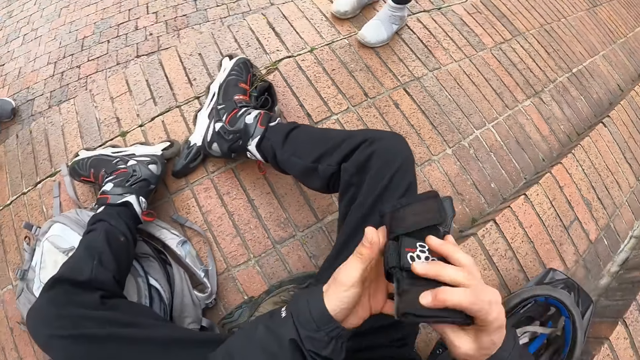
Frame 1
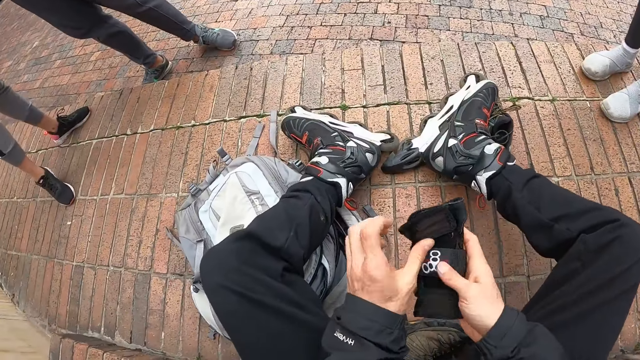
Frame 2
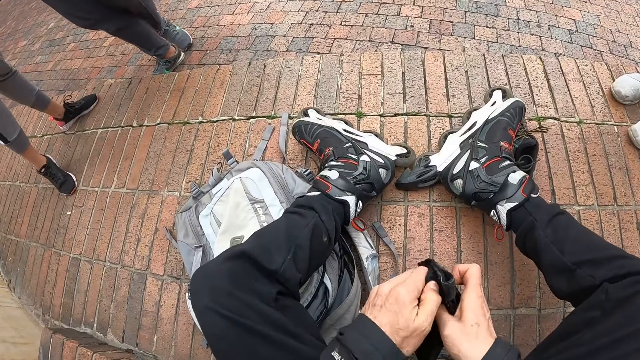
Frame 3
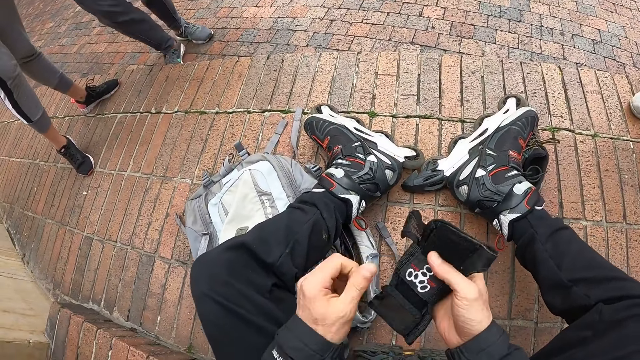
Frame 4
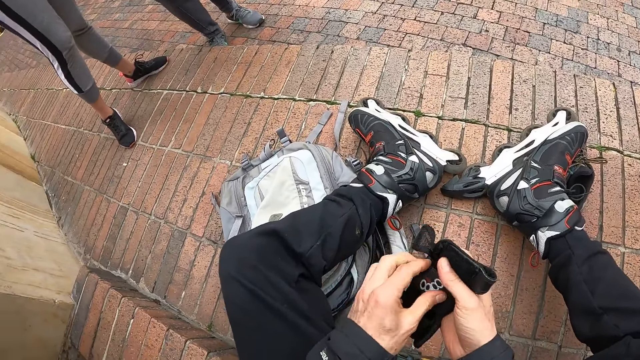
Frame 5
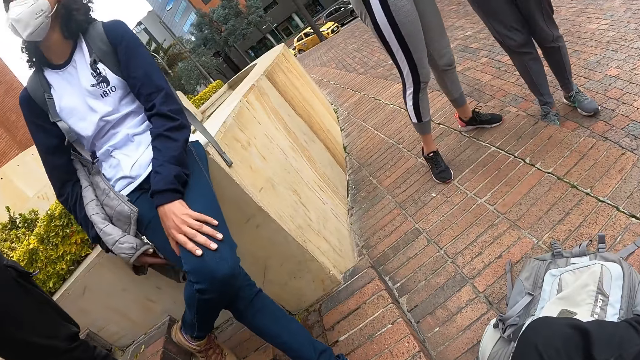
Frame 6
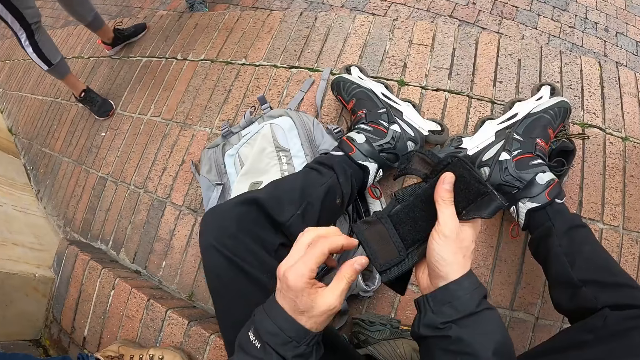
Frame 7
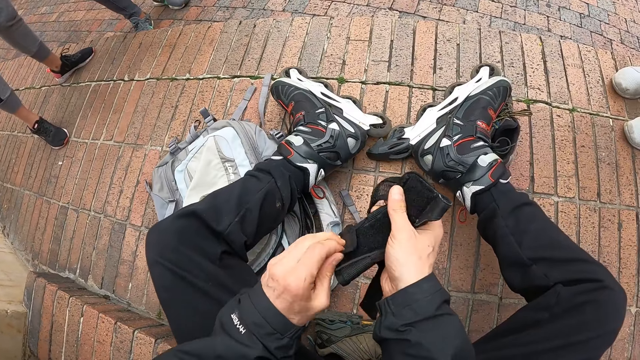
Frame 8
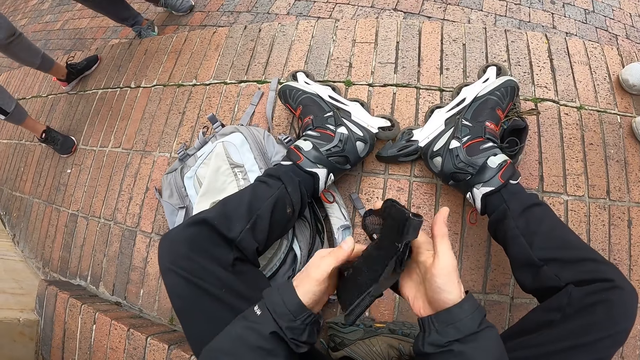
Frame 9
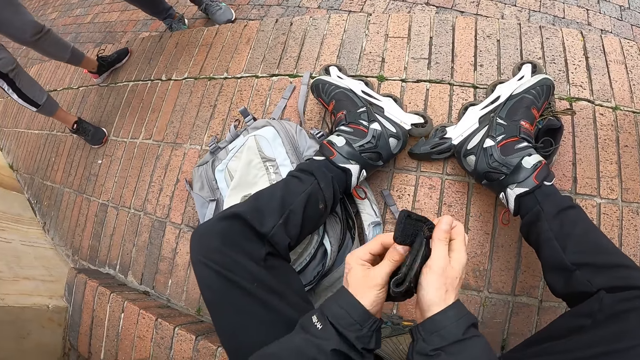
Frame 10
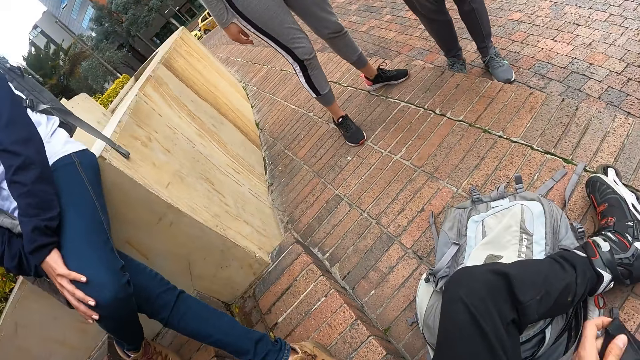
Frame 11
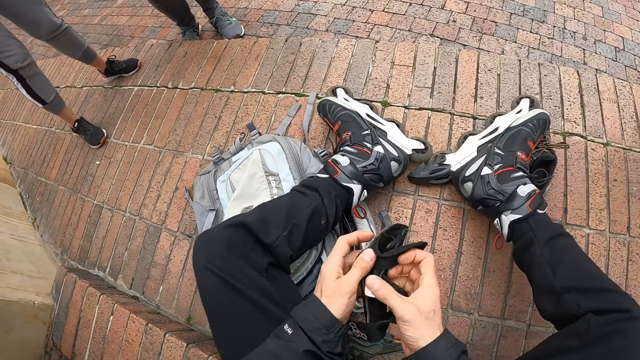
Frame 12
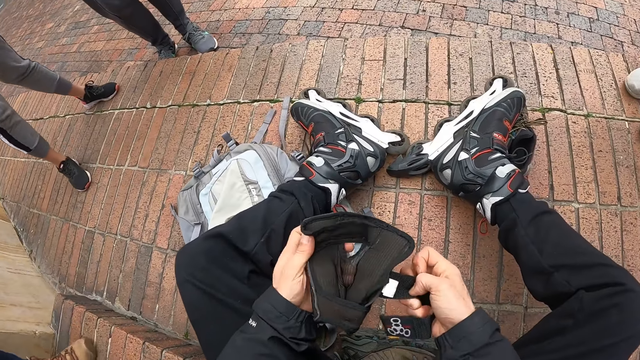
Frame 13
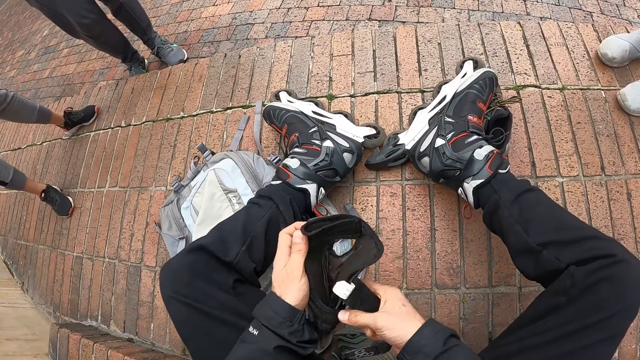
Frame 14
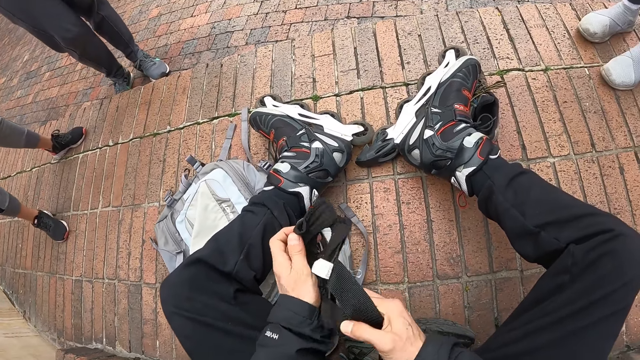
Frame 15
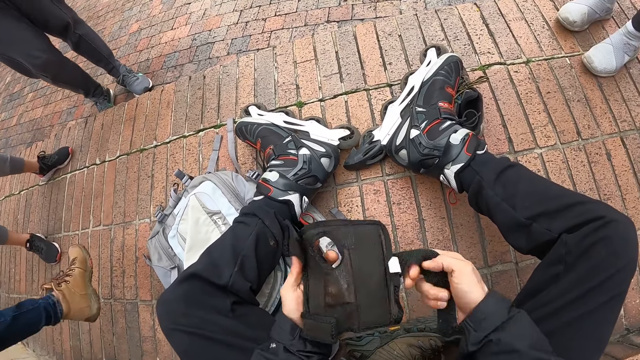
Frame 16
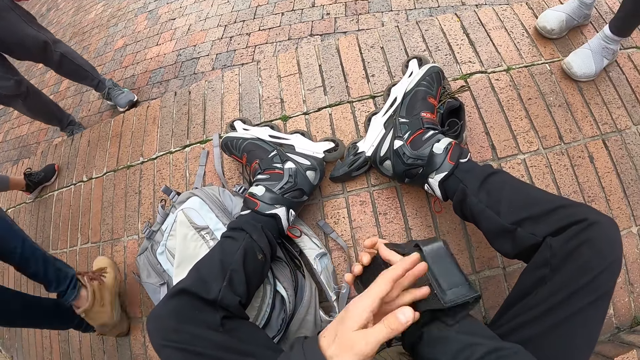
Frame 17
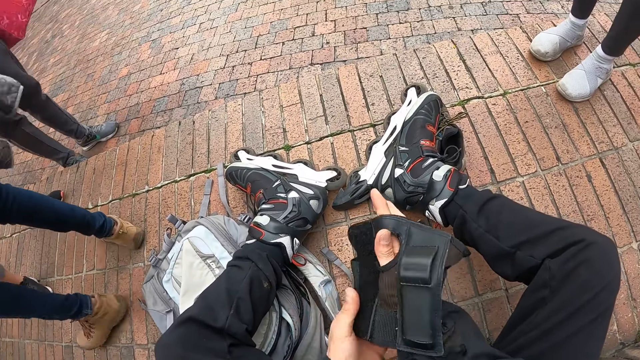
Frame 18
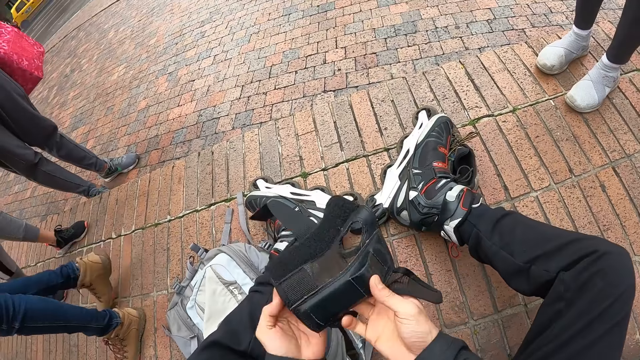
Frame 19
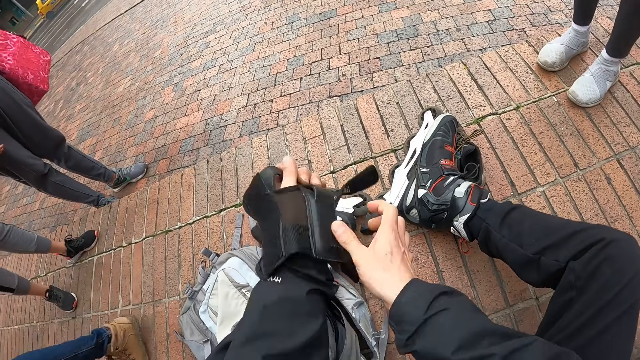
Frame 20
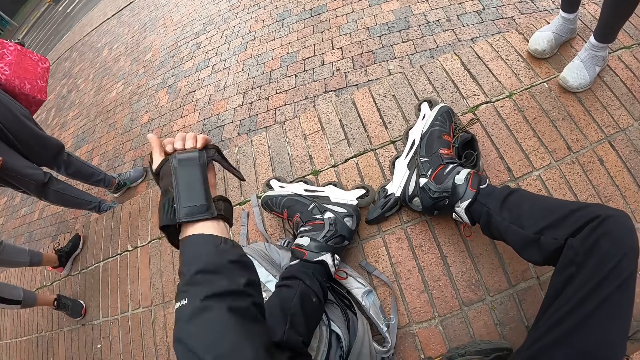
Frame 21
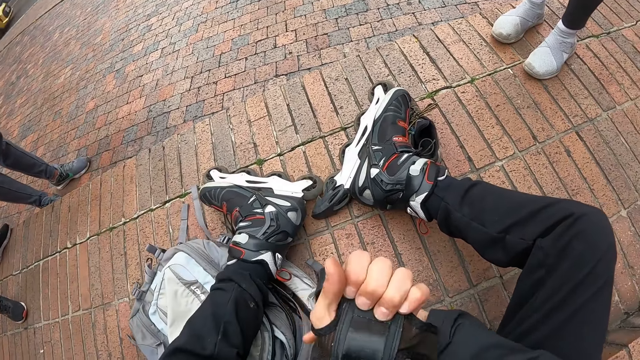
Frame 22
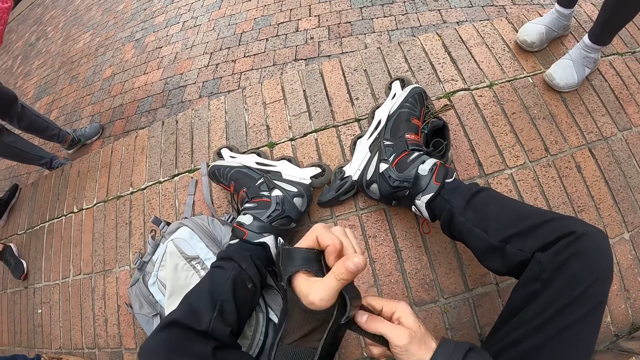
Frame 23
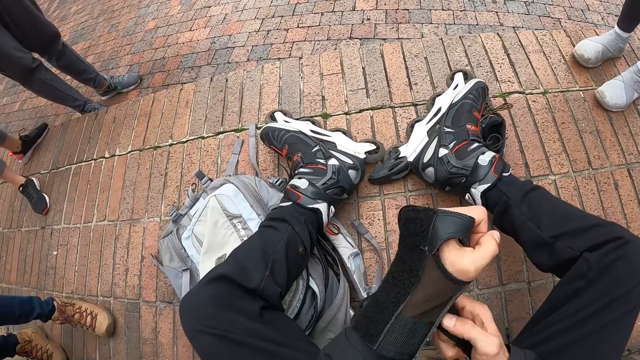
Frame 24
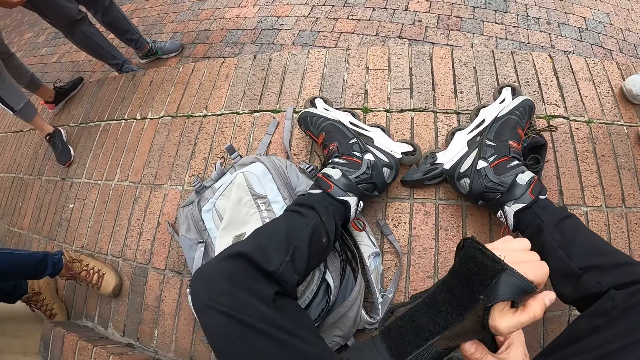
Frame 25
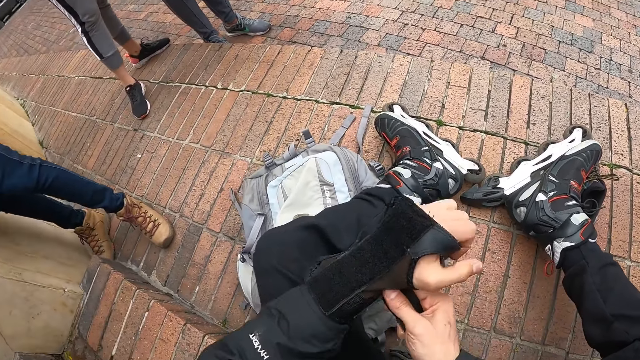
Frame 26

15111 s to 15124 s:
The camera wearer picks up a hand gear or glove from the helmet on the floor. He holds the glove in his hands. He wears the glove on his left hand. He unwraps the hand gear. He wears the safety hand gear on his hand. He puts the safety hand gear on the other hand. He wears the safety hand gear on his hand.

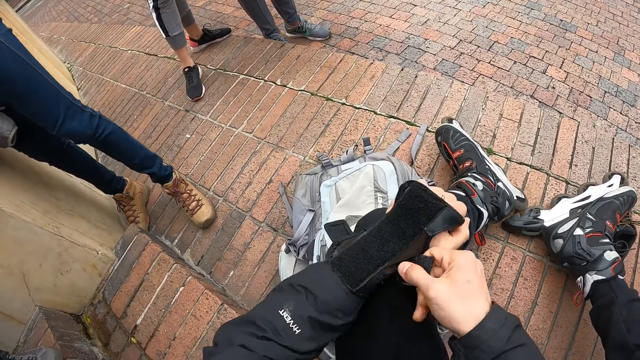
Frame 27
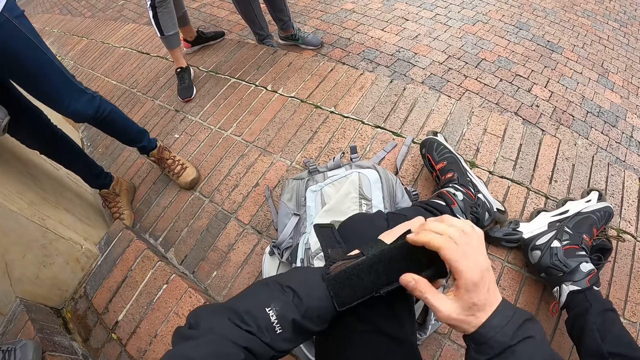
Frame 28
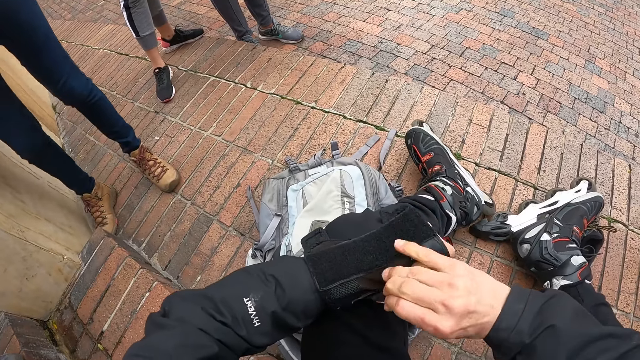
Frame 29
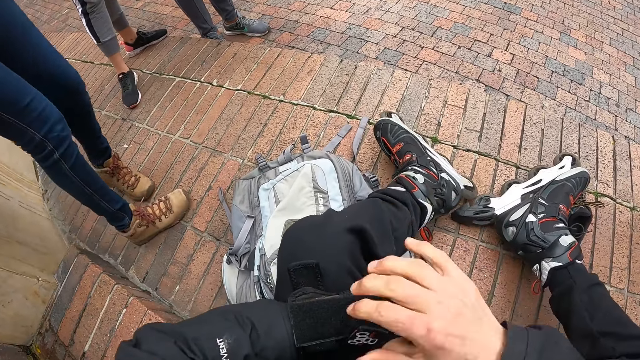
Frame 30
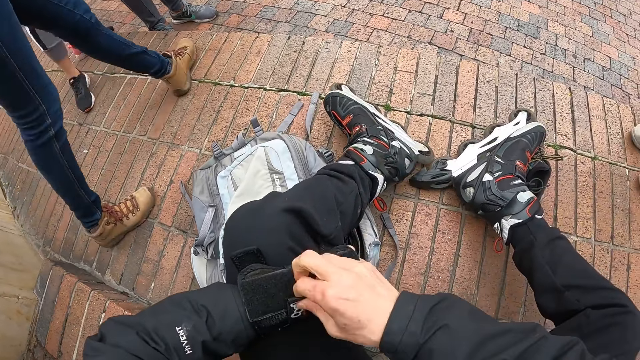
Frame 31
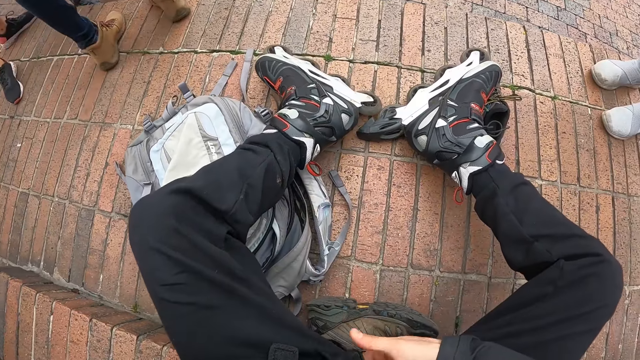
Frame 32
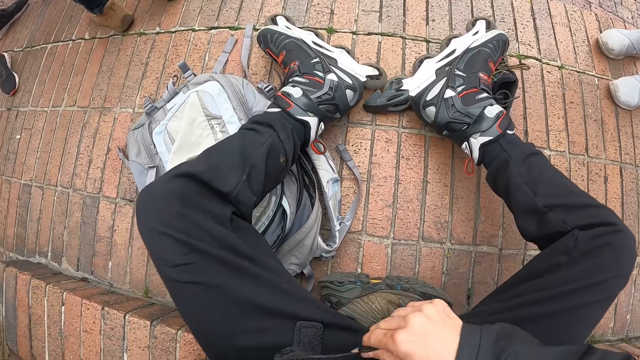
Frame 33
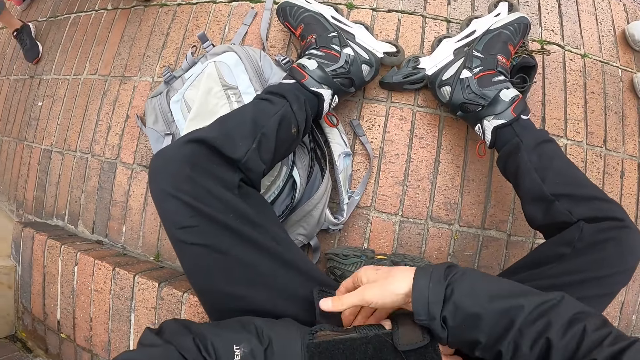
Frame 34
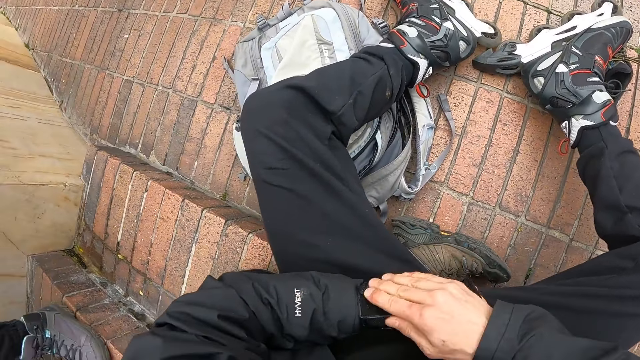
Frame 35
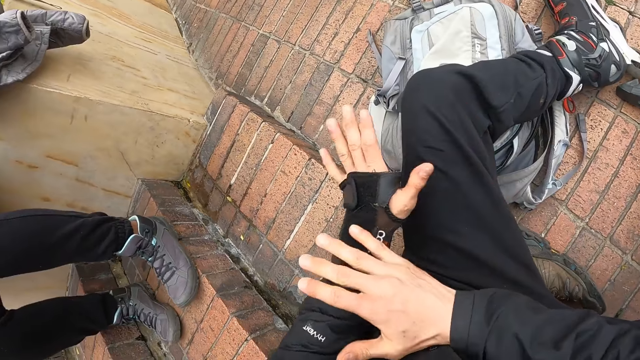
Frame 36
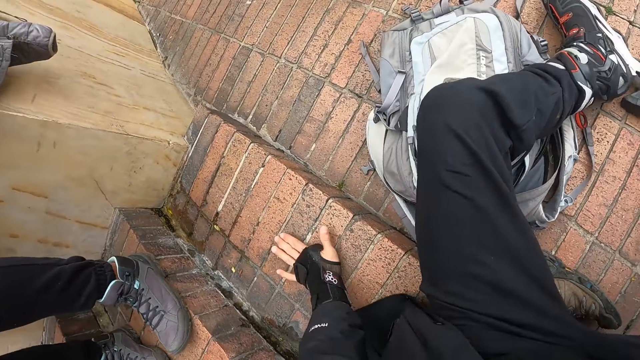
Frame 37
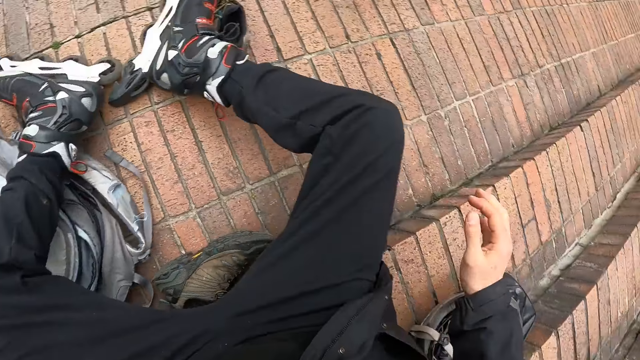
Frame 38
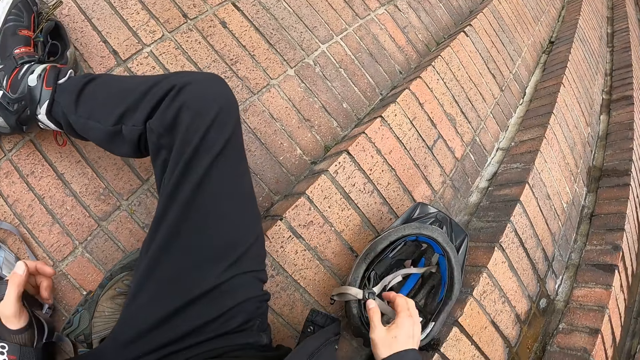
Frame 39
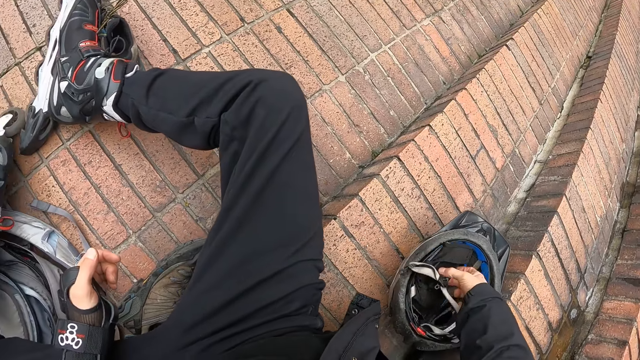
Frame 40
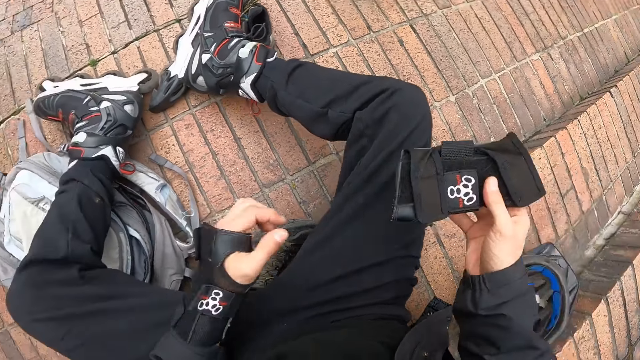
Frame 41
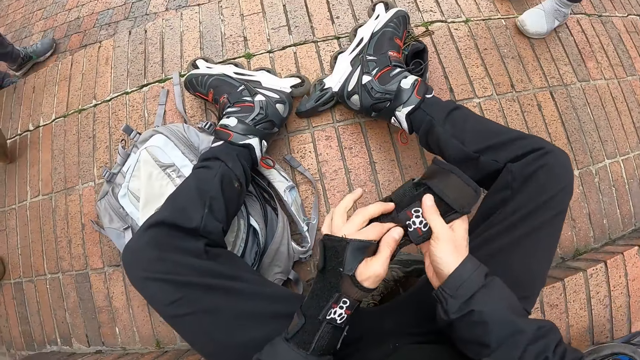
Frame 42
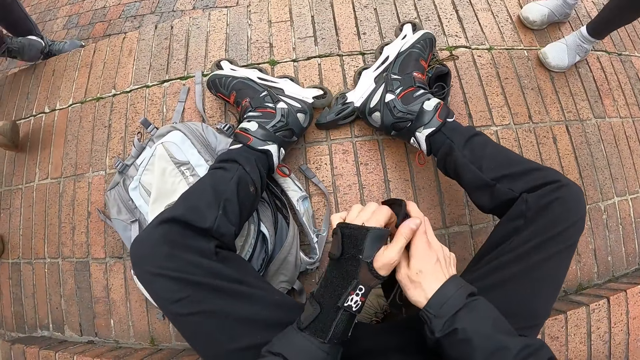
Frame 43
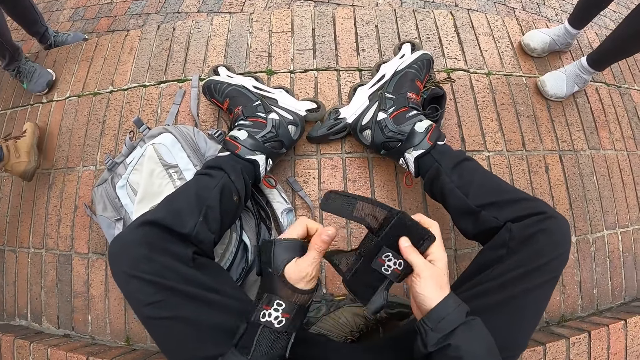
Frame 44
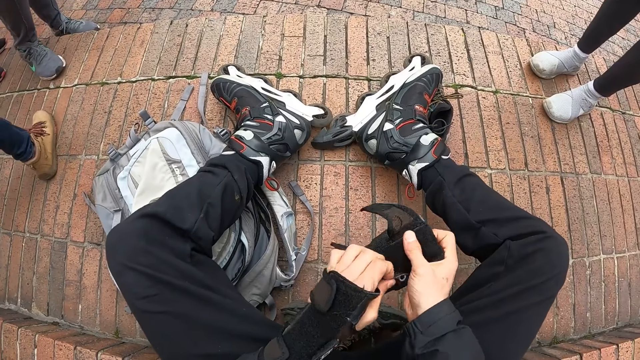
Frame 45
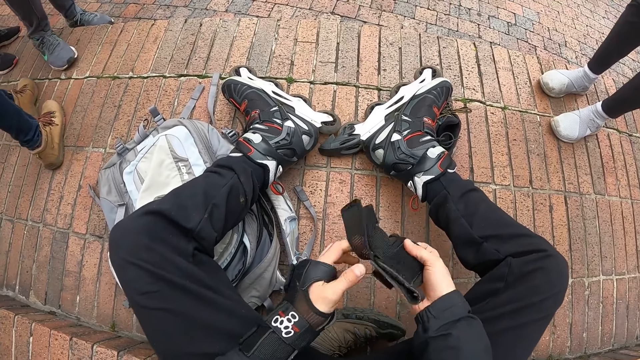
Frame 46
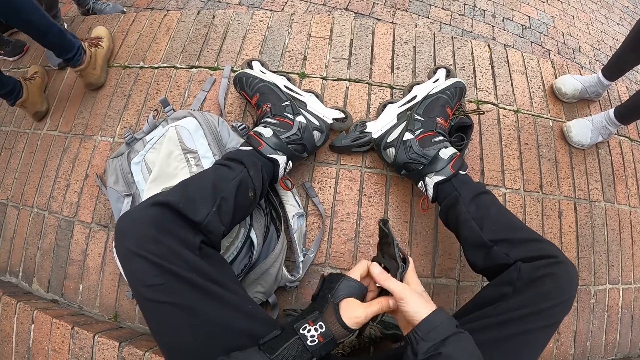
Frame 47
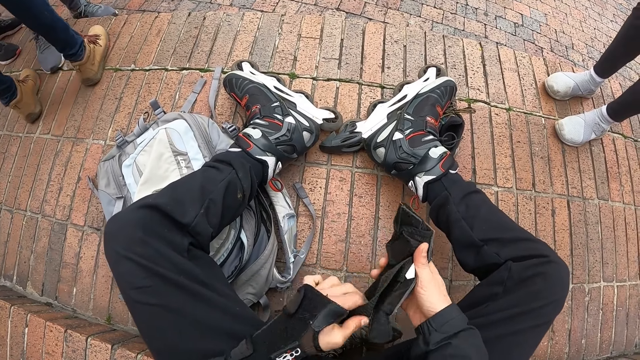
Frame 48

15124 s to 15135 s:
The camera wearer places his hand on the knee. He locks the safety hand gear on his hand. He places his hand on the floor. He picks up a glove or safety hand gear on the helmet with his right hand. He wears the glove on his right hand. He unwraps the safety hand gear.
